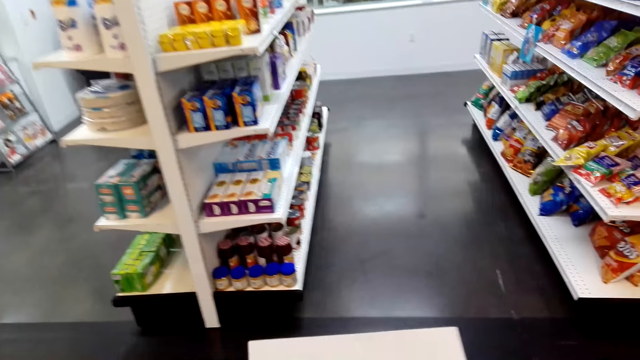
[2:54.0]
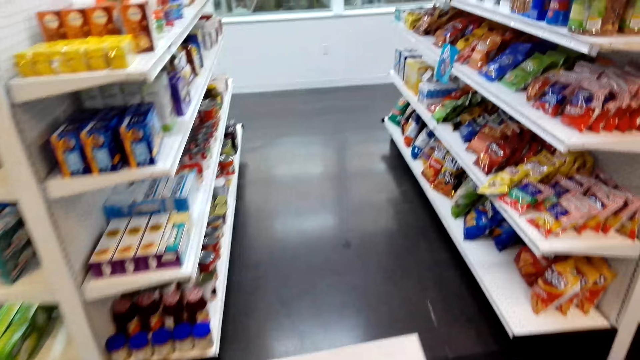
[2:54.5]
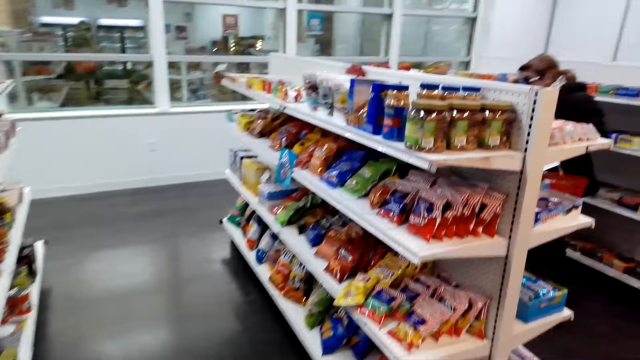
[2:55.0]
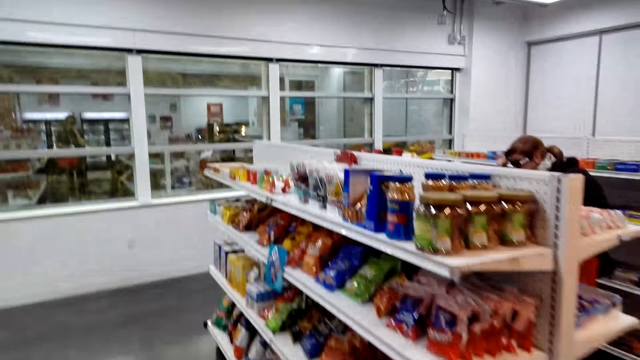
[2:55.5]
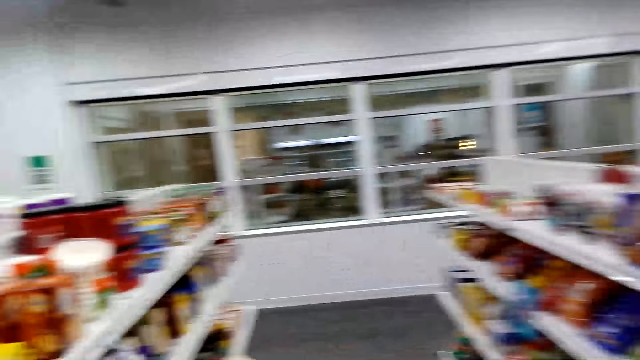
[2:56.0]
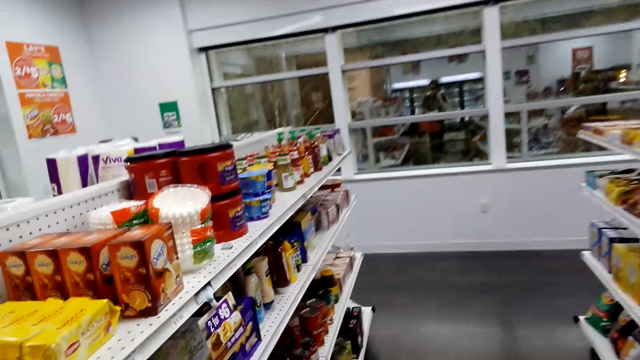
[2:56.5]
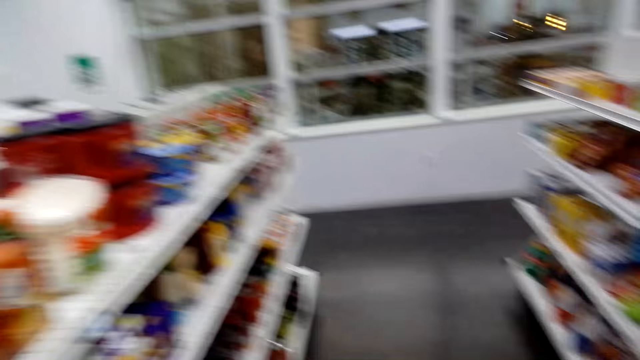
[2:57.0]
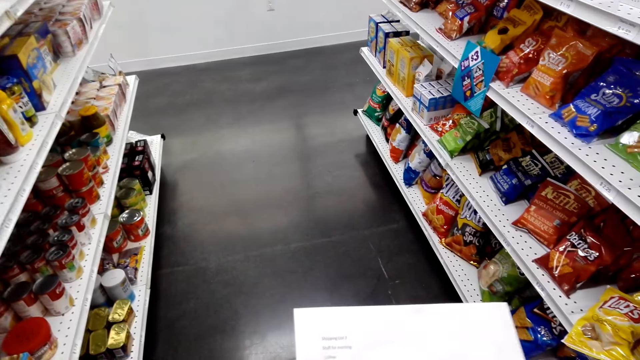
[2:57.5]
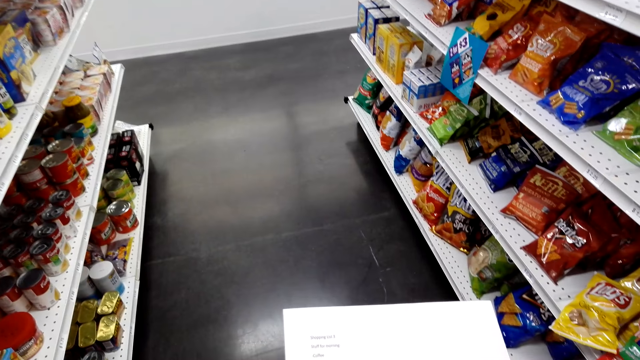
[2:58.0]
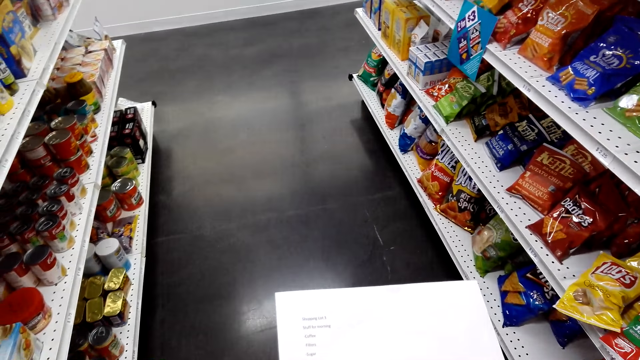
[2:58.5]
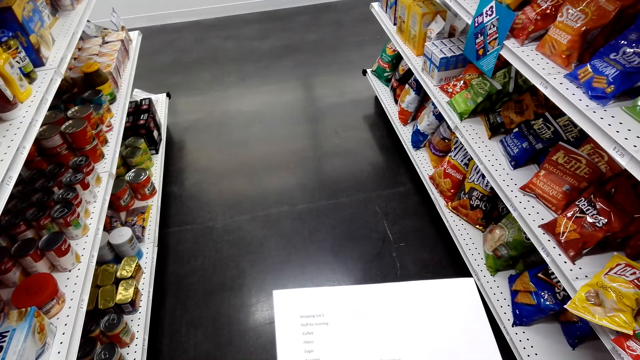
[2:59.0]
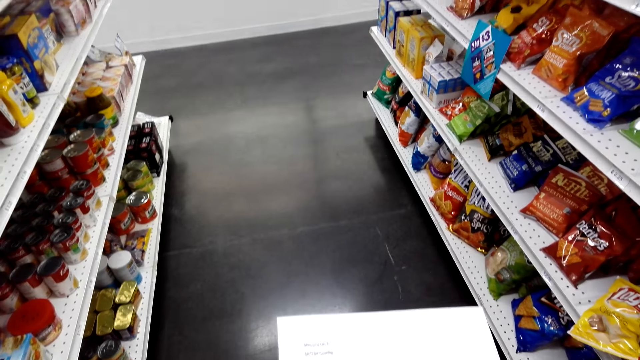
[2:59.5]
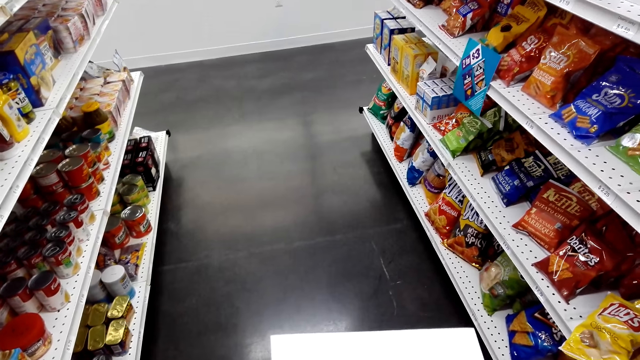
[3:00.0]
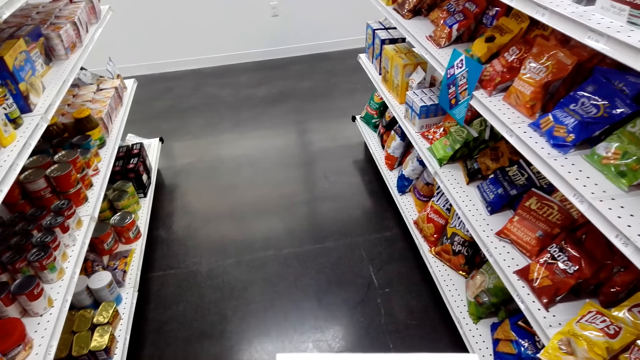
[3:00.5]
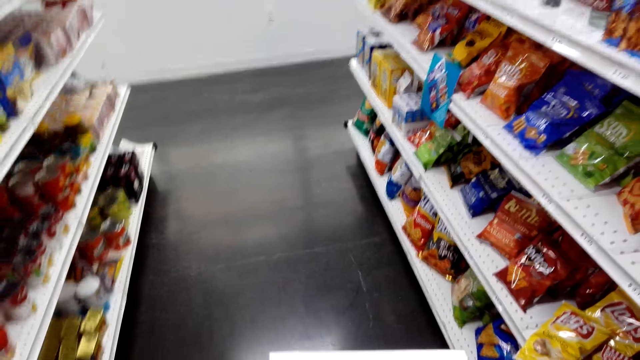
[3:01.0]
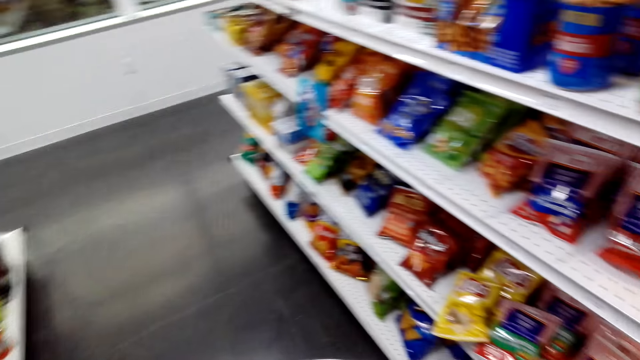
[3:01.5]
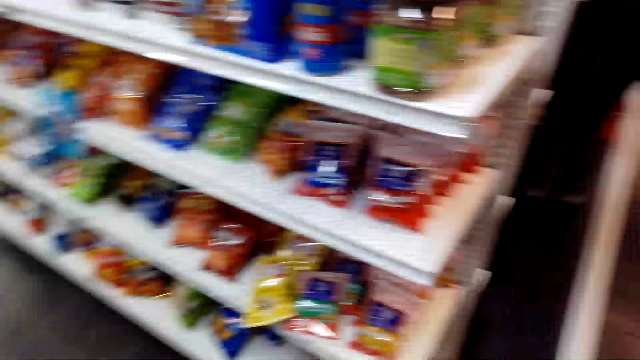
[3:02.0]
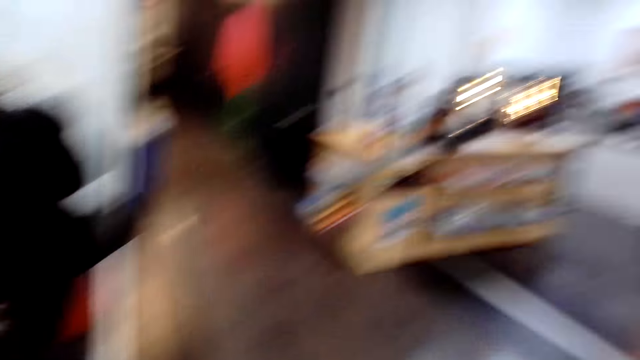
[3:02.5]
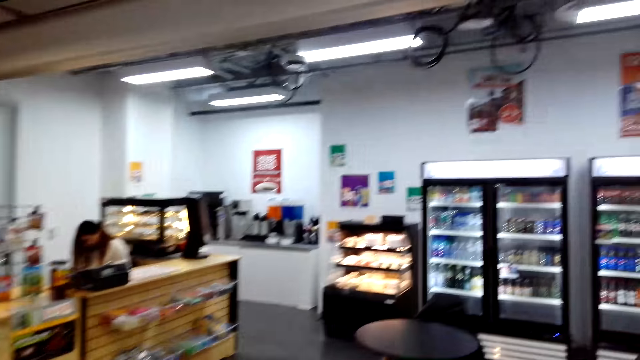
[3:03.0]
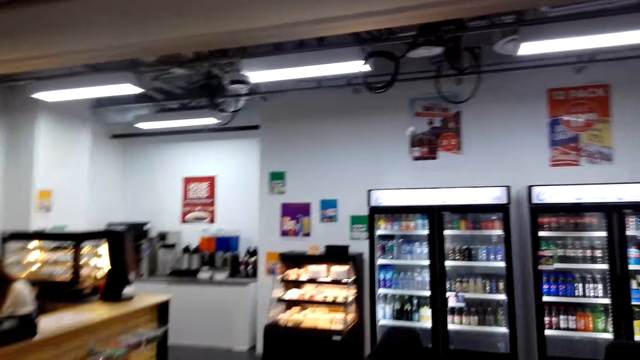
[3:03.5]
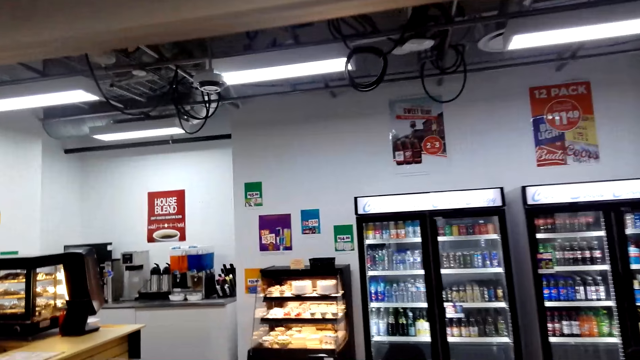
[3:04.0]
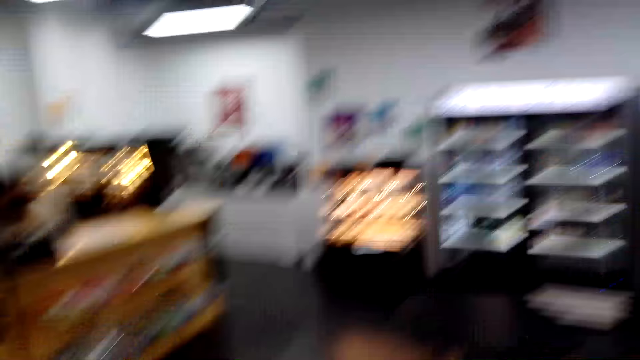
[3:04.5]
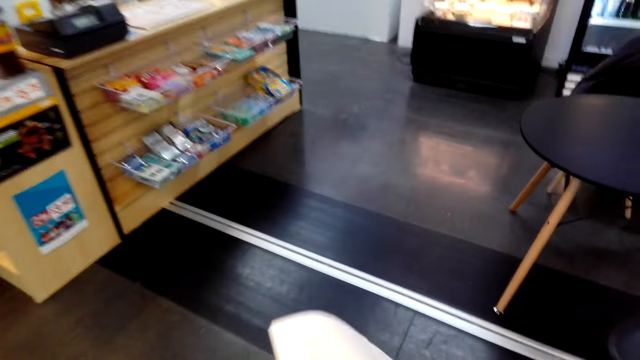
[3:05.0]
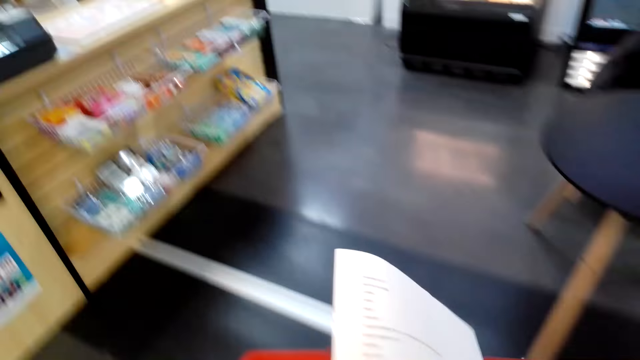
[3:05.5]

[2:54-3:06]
The camera wearer enters the supermarket. They read the printed paper. They turn around. They walk to the other shop next to the supermarket with the shopping basket and the printed paper. They walk to the dessert section.

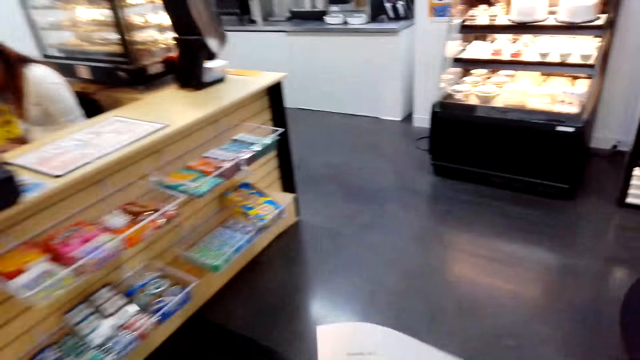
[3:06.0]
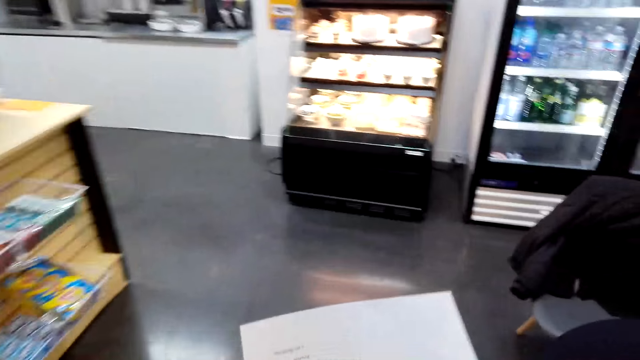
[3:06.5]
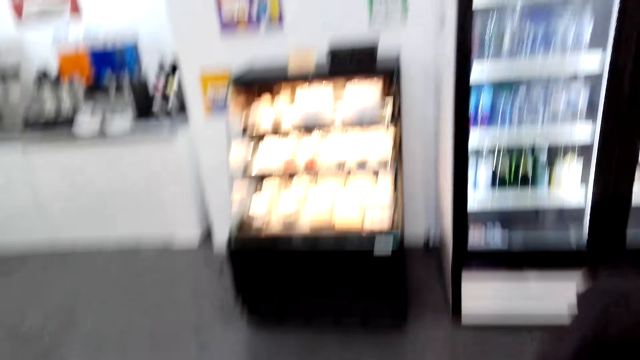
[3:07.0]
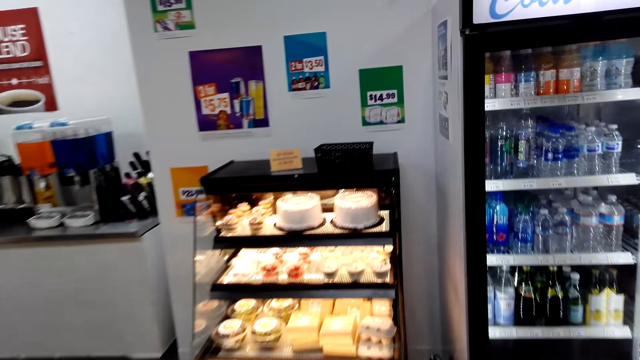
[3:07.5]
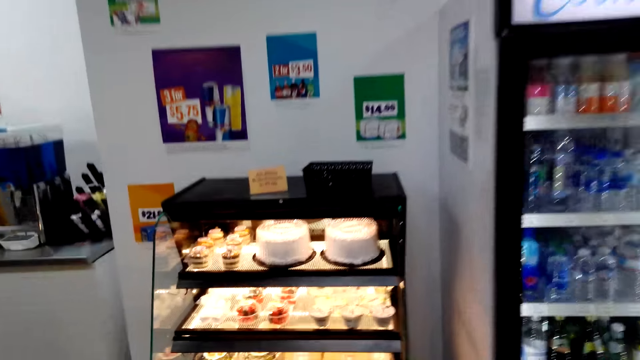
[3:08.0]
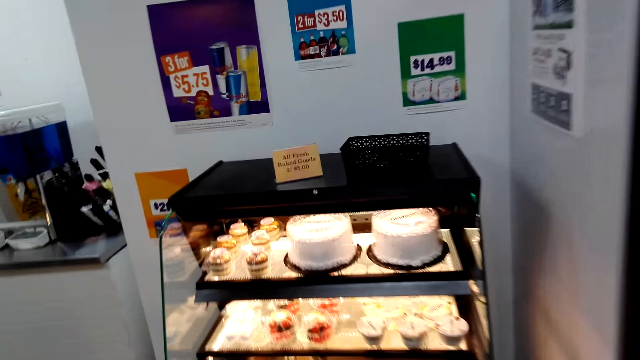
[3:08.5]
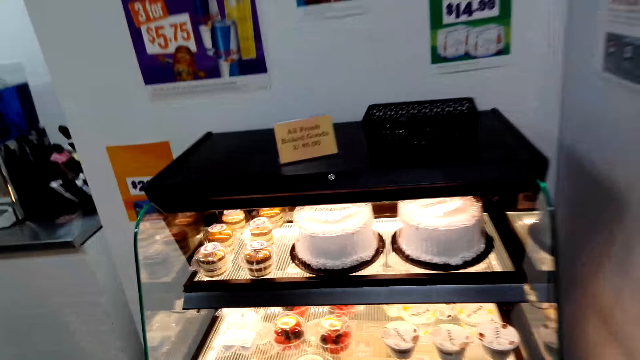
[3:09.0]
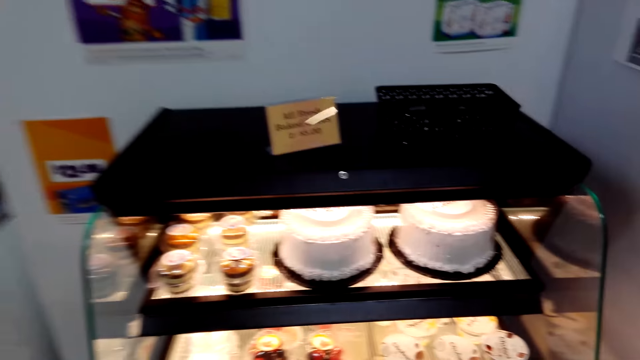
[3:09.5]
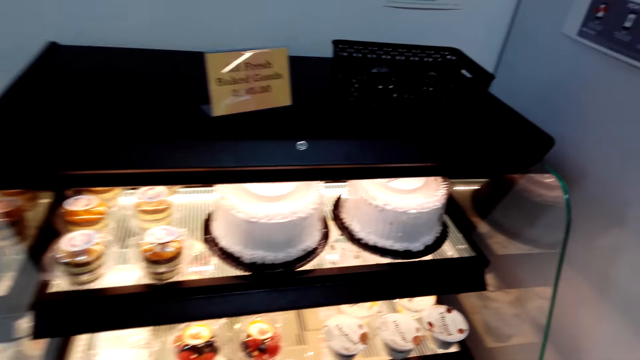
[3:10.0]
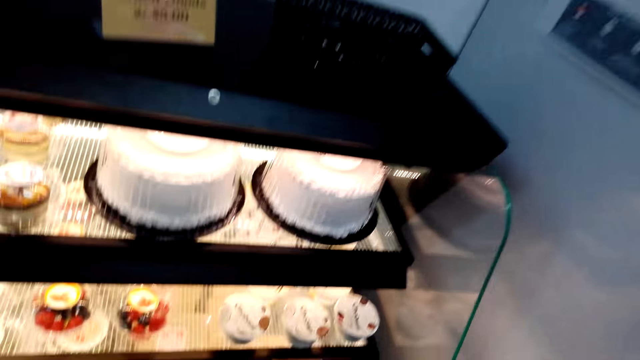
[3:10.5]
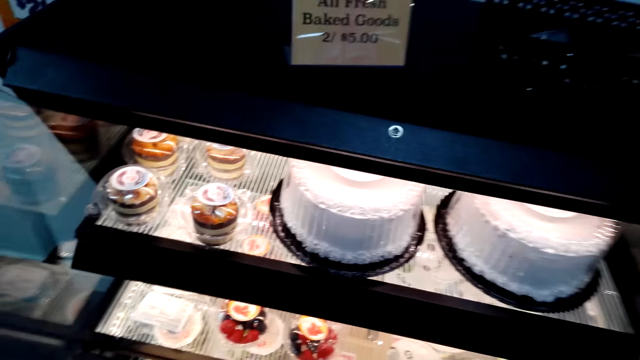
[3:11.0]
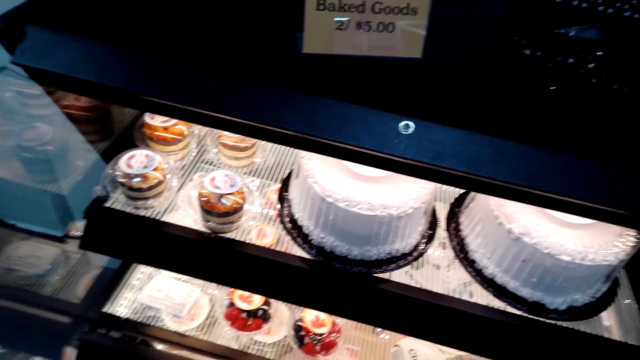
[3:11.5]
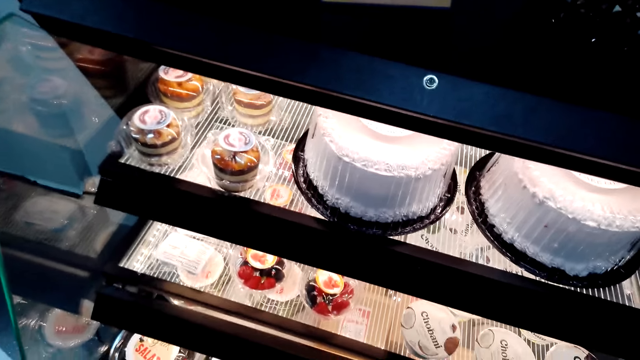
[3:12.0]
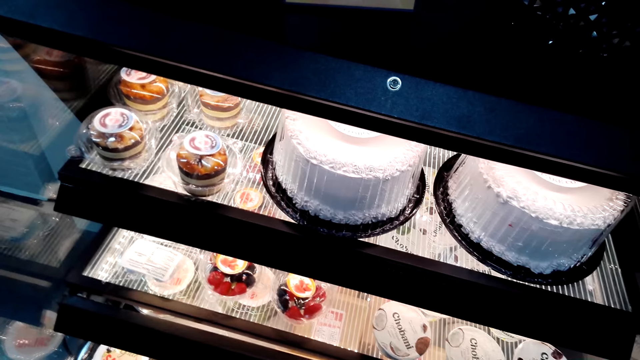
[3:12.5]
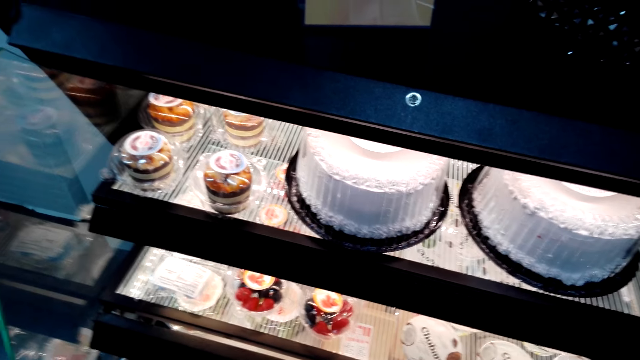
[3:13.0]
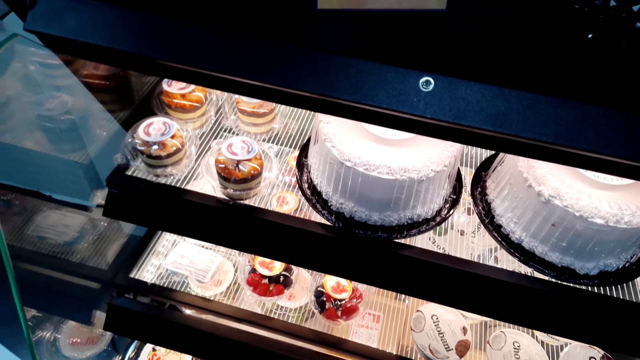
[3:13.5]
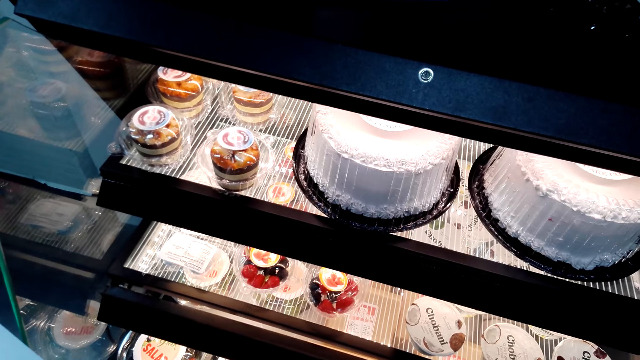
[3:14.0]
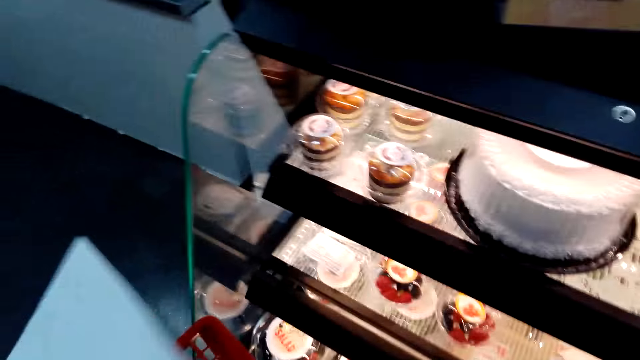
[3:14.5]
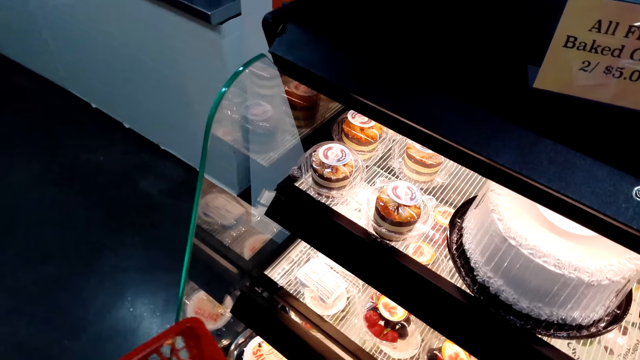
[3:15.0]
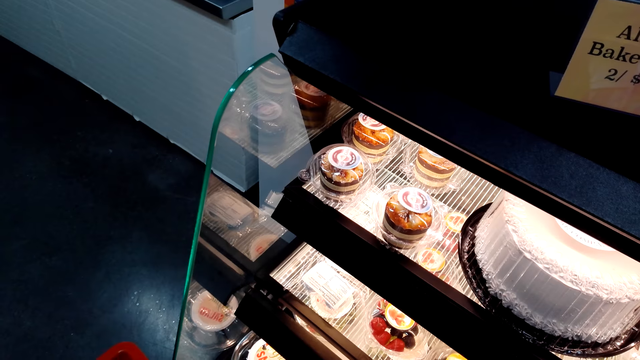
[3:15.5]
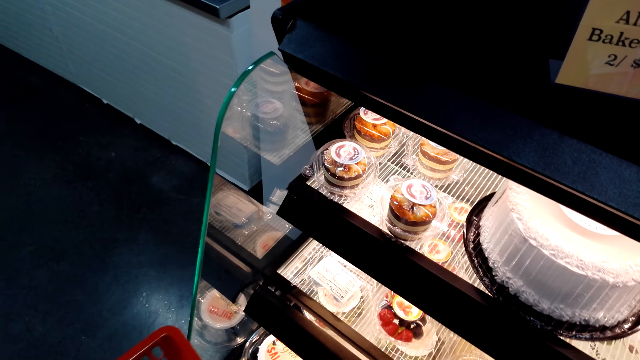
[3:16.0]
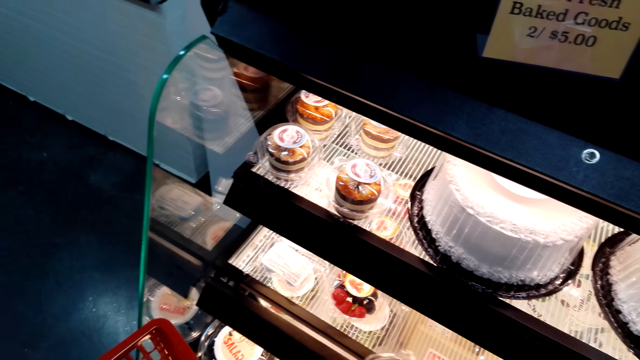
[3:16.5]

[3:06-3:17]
The camera wearer gazes at the desserts in the chiller display. They hold the shopping basket and the printed paper and gaze at the desserts in the chiller display.
